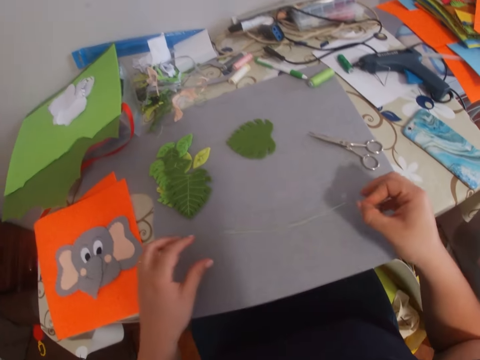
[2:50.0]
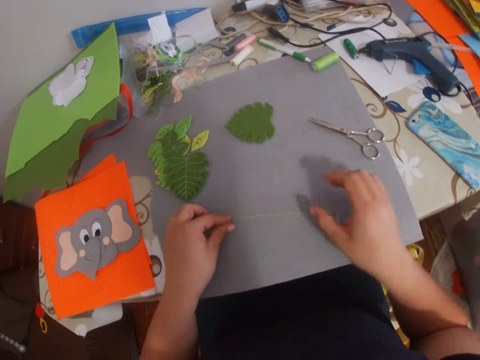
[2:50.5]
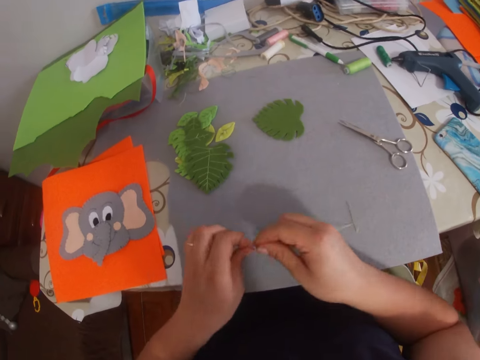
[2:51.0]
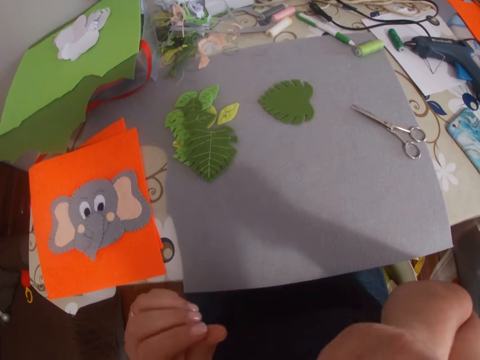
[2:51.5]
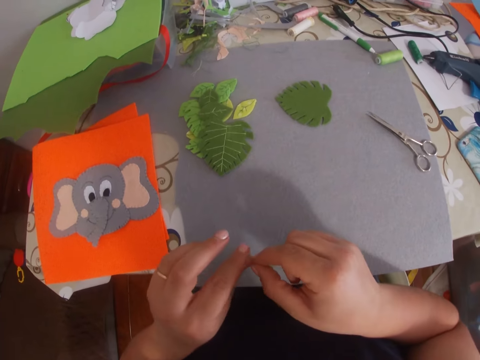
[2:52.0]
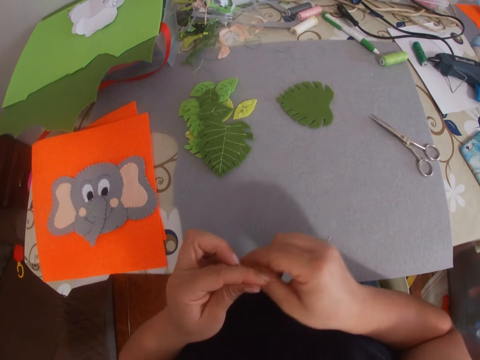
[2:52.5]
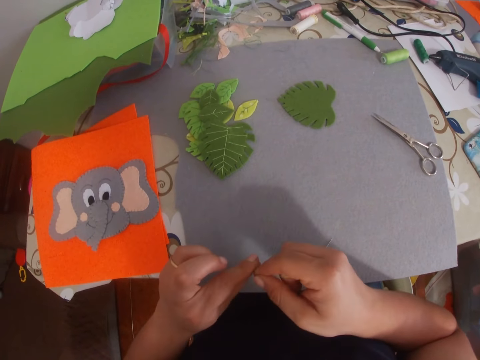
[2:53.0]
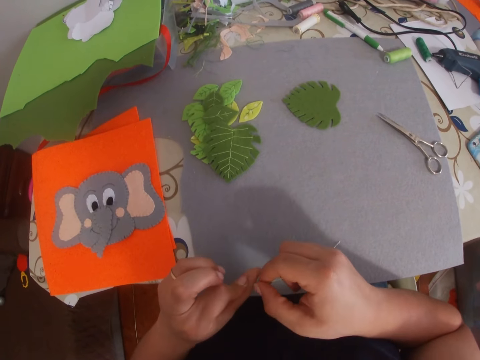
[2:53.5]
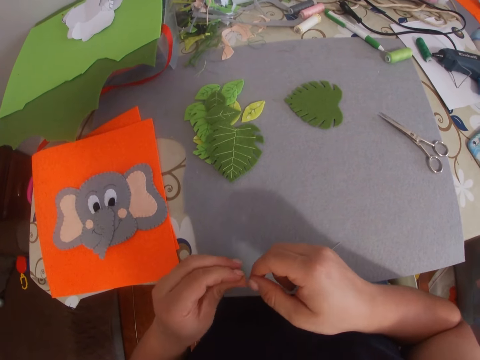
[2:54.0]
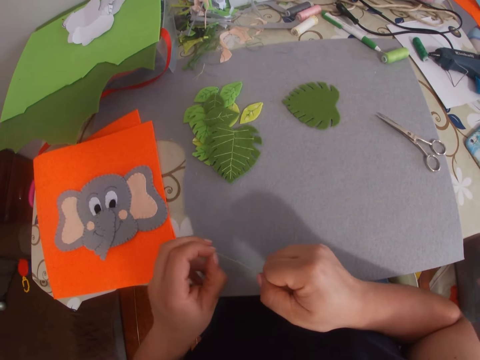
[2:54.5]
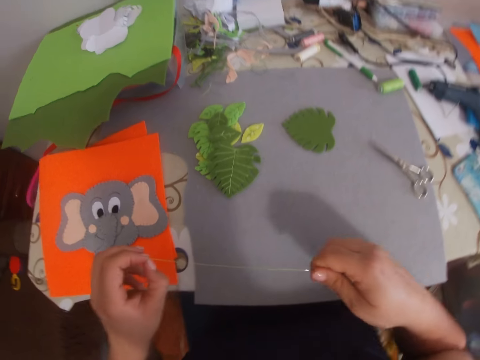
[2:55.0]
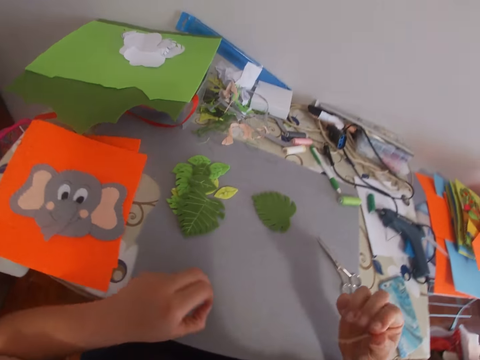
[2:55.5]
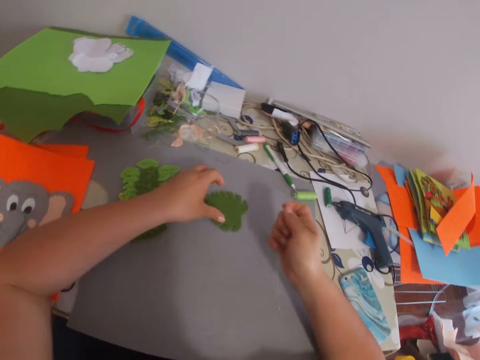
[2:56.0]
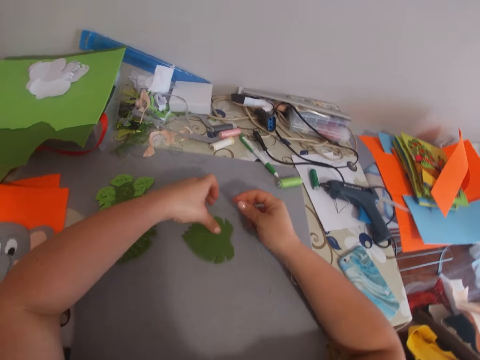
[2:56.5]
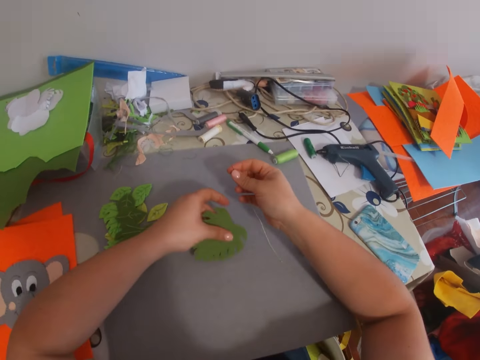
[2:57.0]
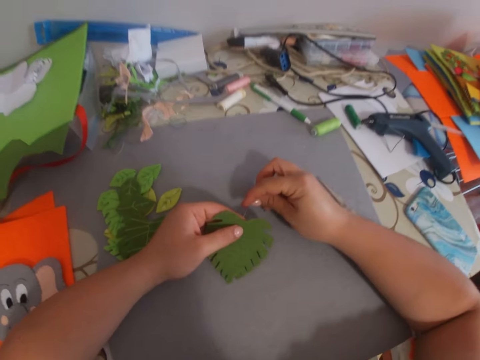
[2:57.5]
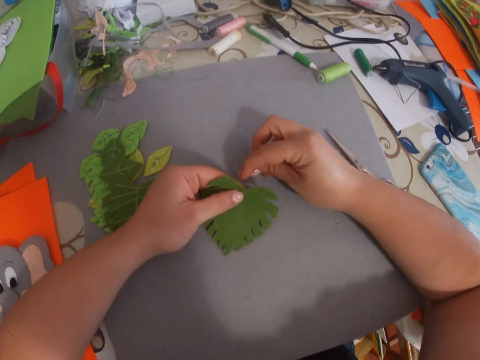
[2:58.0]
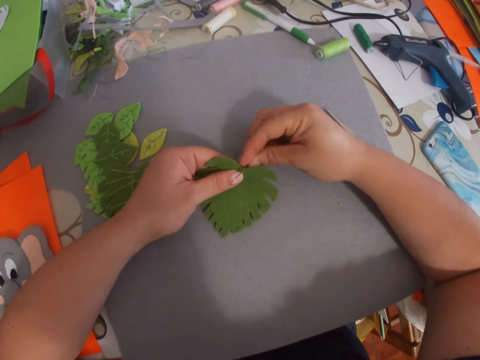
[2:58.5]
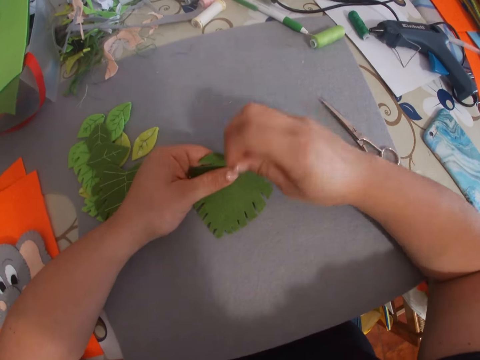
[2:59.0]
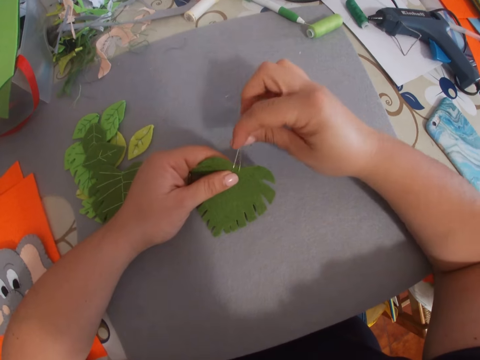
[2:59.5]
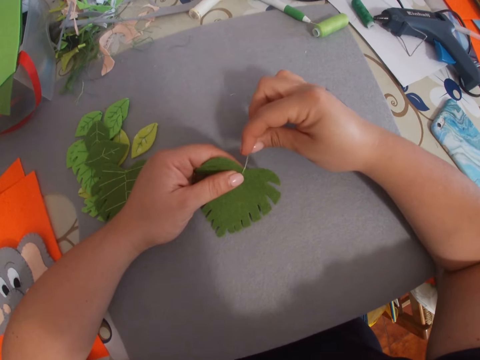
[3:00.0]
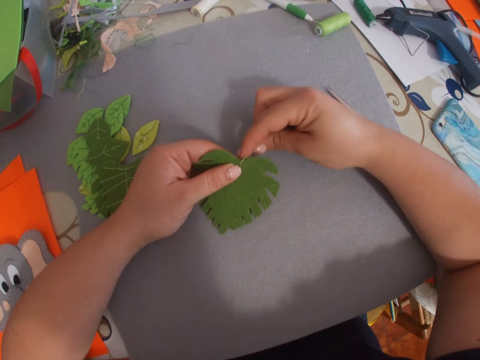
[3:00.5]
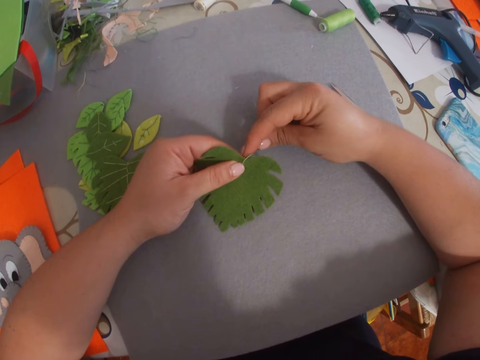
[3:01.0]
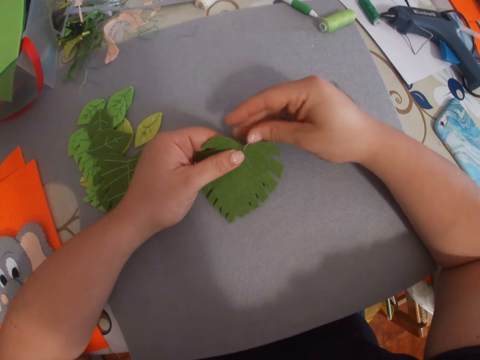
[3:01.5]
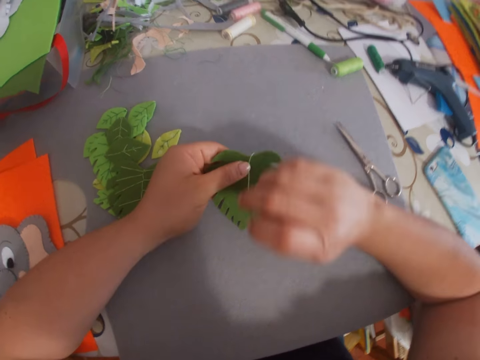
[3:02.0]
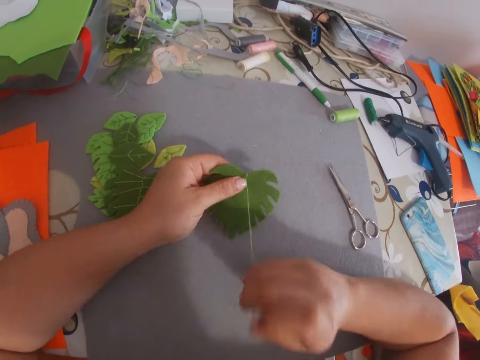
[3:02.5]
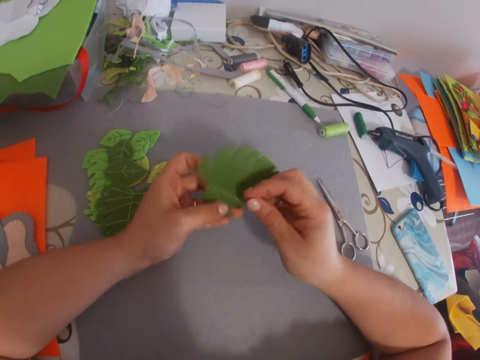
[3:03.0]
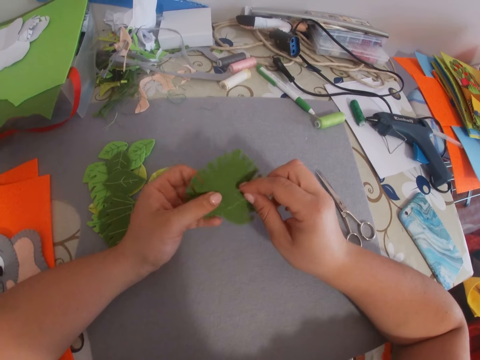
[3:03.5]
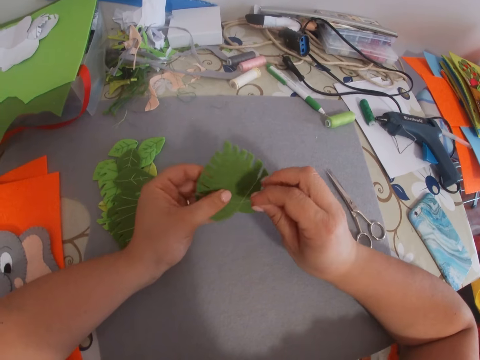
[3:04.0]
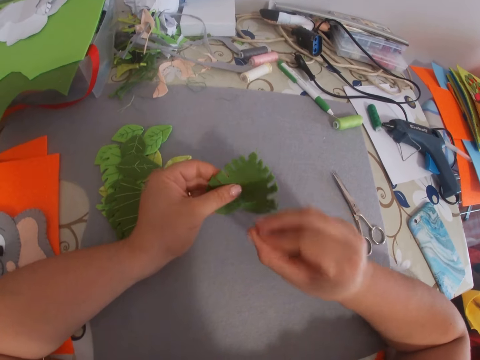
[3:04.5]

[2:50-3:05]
The camera wearer picks thread from the table. They tie the thread. They pick the craft work or flower from the table. They hand sew the flower.

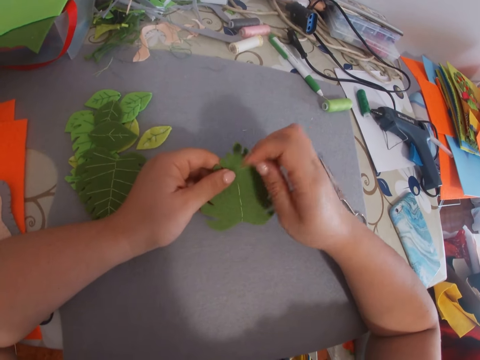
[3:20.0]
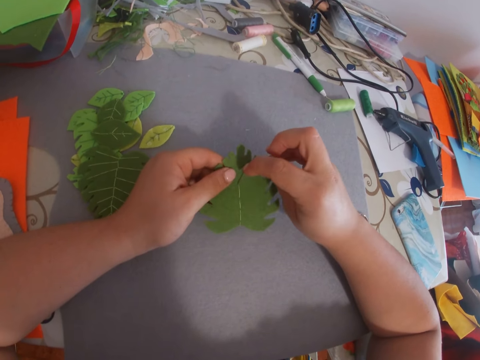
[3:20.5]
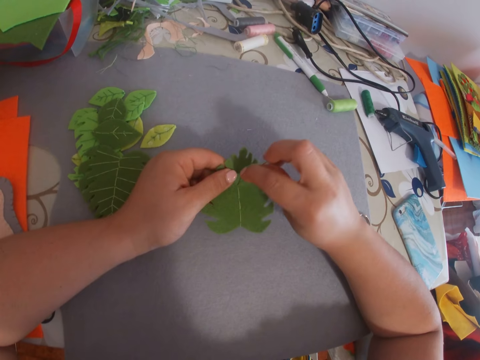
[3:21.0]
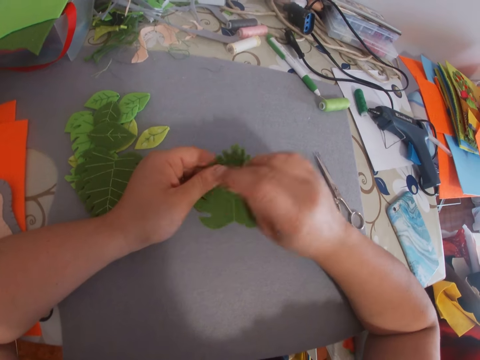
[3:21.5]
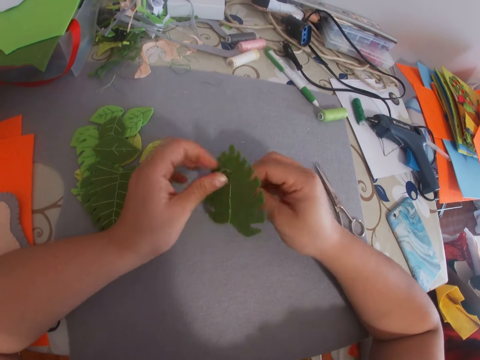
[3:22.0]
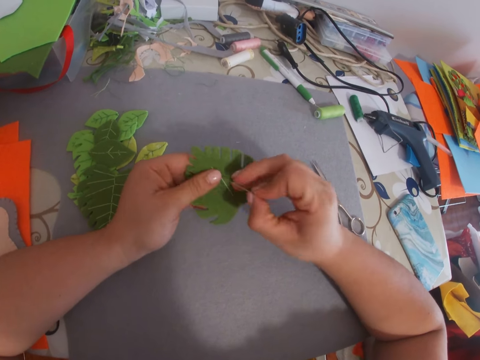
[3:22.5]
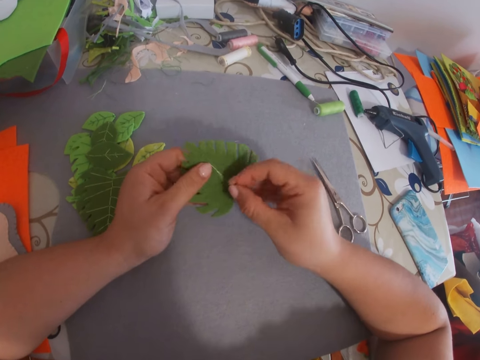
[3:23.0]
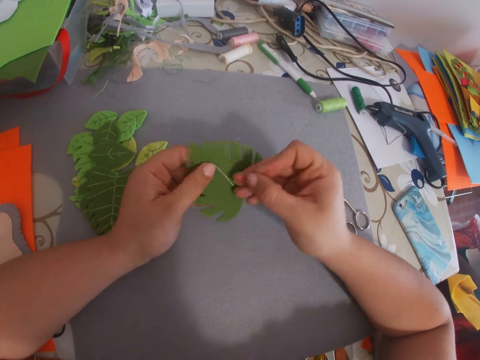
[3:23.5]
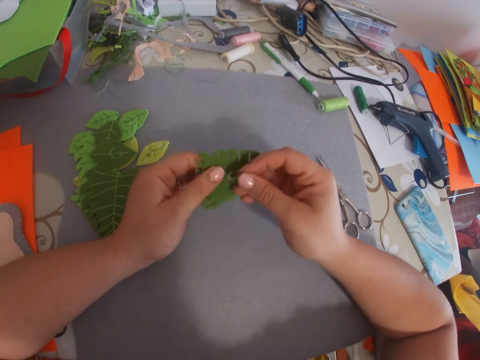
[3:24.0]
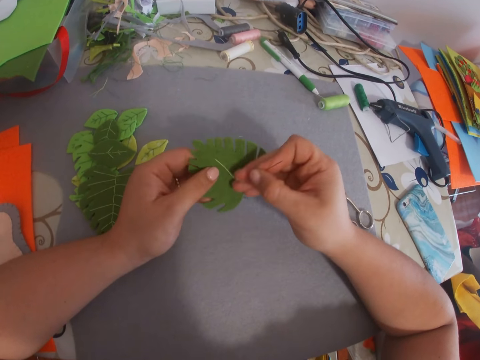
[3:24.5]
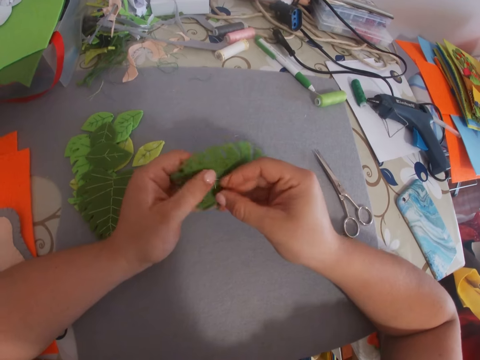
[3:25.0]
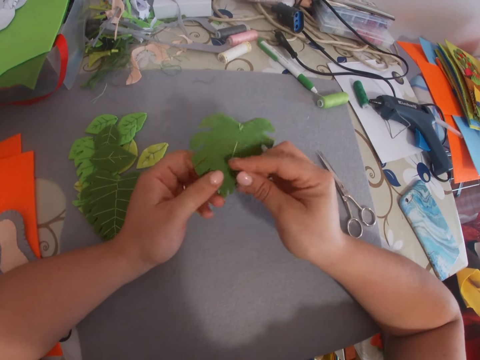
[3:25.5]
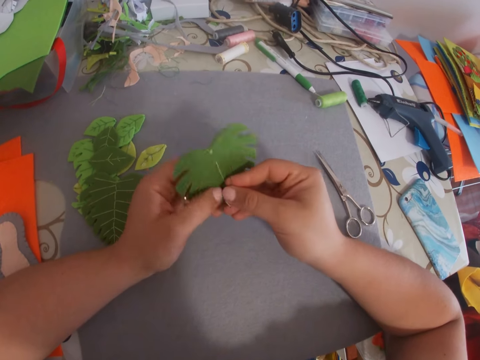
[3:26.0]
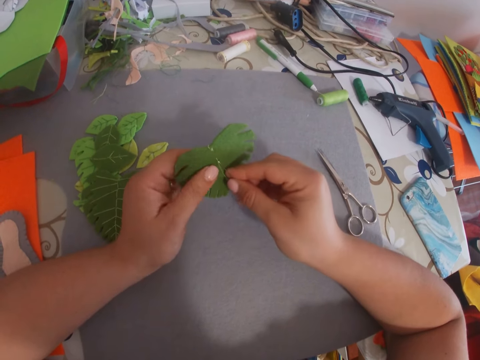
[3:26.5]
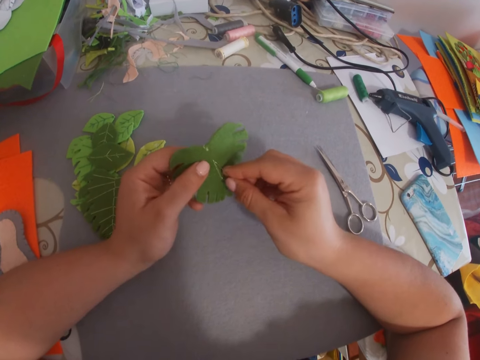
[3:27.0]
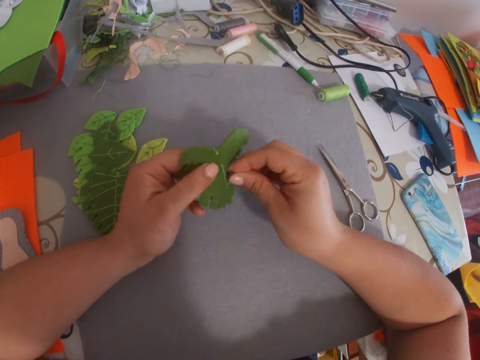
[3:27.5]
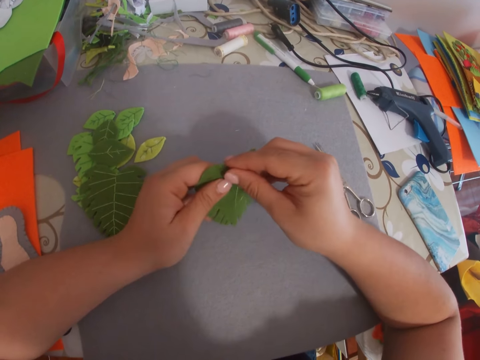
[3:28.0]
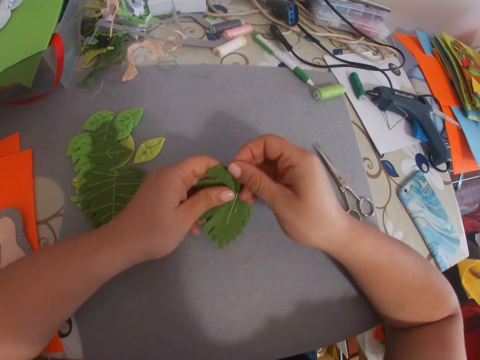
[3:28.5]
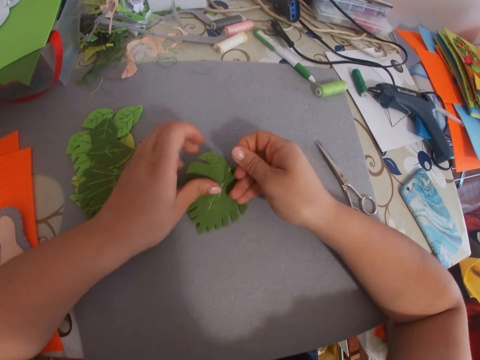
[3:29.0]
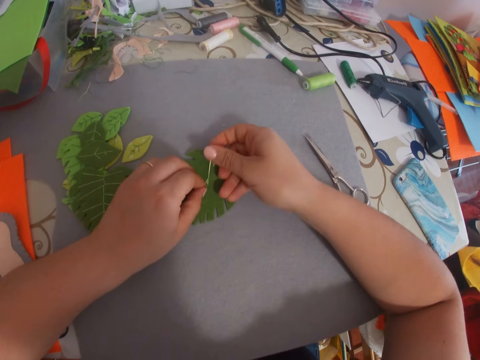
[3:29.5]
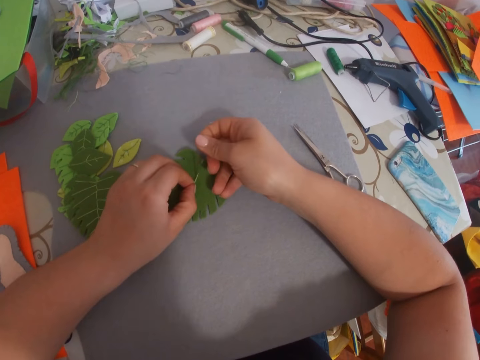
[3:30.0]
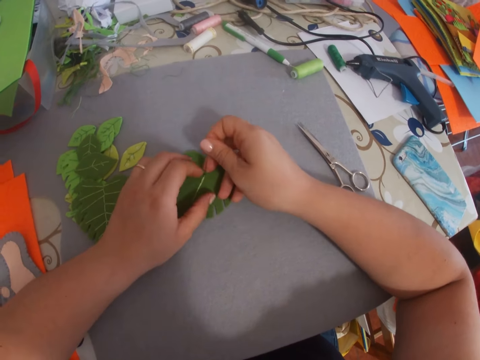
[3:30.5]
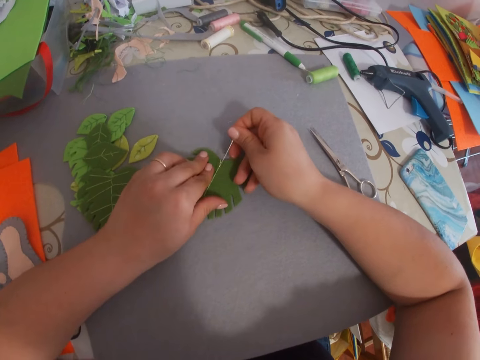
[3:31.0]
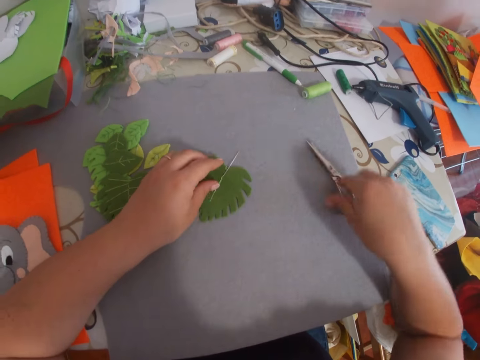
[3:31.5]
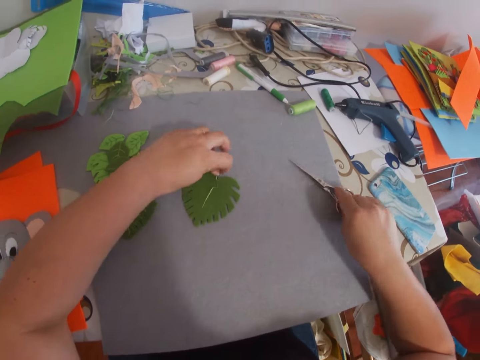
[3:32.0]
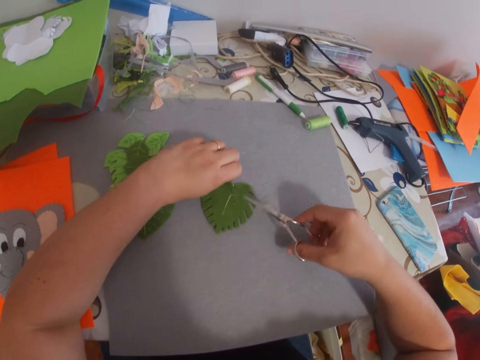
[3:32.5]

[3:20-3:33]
The camera wearer turns the craft work. They sew the craft work. They pick scissors from the table.
